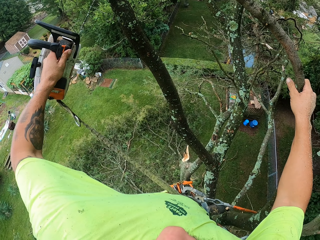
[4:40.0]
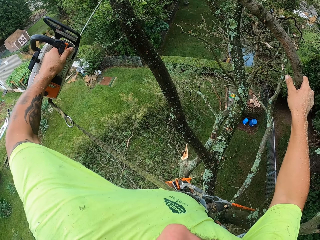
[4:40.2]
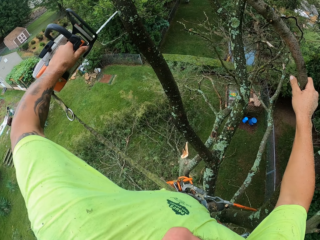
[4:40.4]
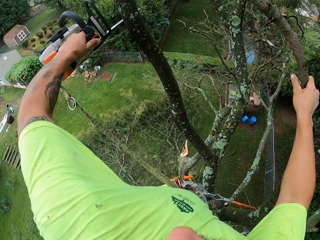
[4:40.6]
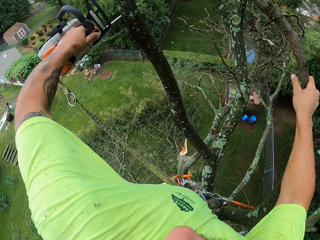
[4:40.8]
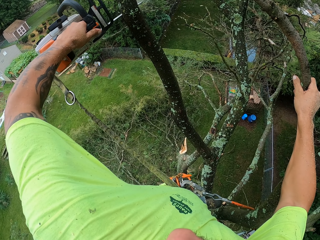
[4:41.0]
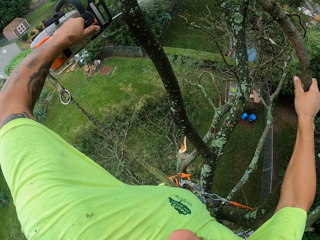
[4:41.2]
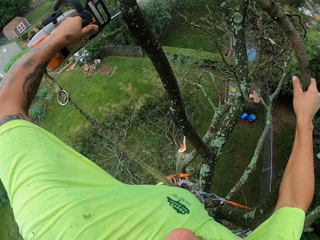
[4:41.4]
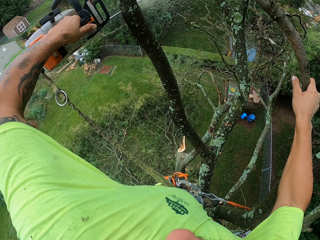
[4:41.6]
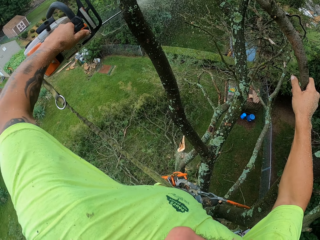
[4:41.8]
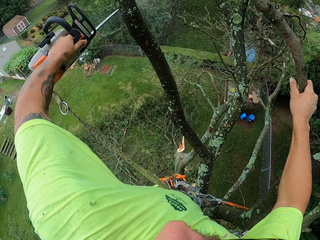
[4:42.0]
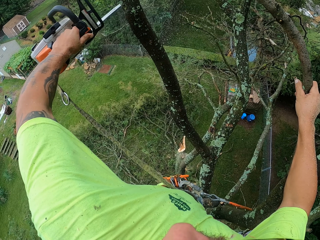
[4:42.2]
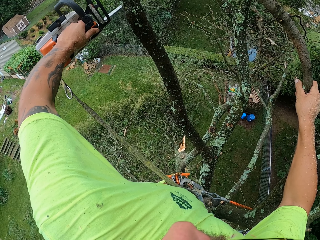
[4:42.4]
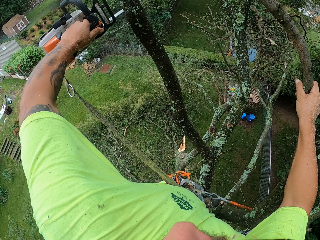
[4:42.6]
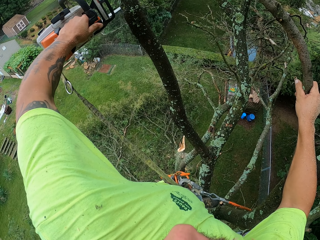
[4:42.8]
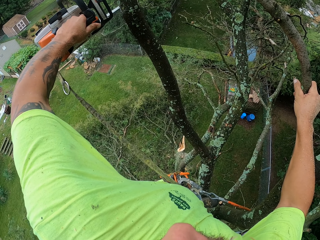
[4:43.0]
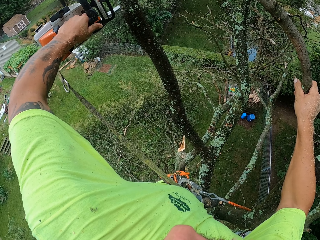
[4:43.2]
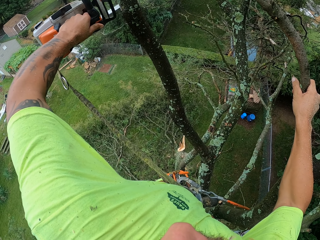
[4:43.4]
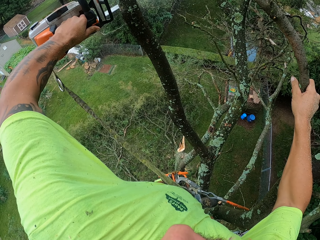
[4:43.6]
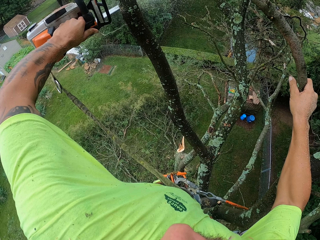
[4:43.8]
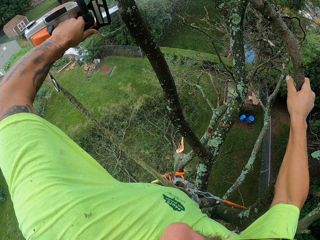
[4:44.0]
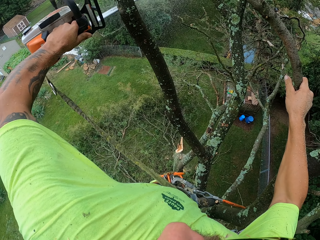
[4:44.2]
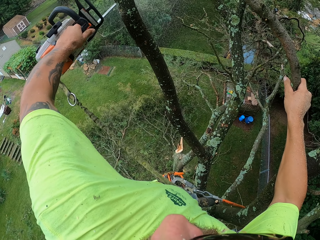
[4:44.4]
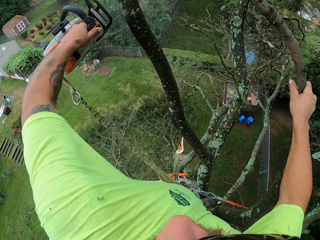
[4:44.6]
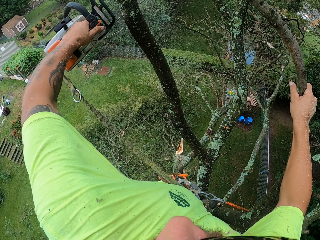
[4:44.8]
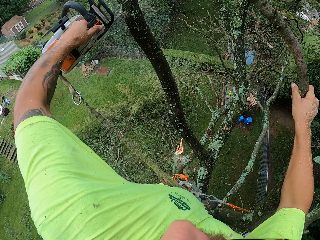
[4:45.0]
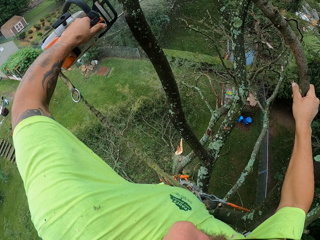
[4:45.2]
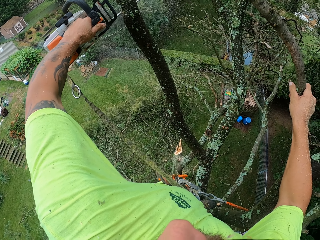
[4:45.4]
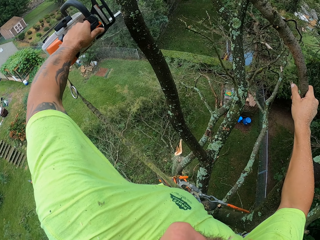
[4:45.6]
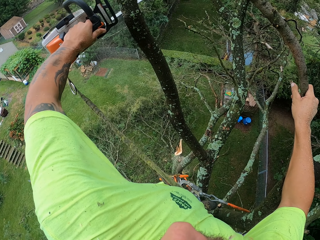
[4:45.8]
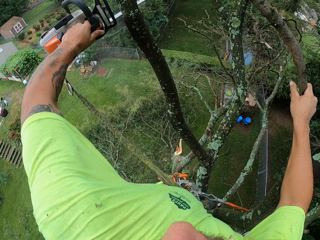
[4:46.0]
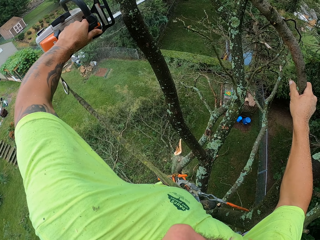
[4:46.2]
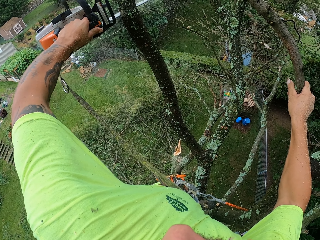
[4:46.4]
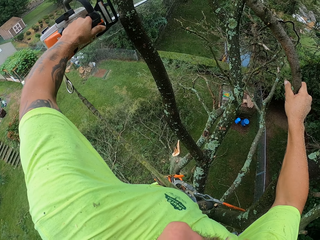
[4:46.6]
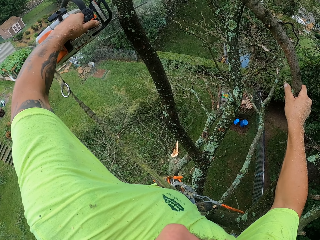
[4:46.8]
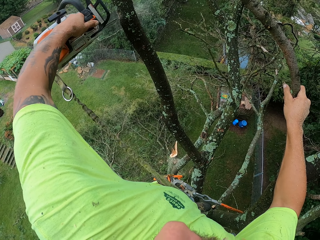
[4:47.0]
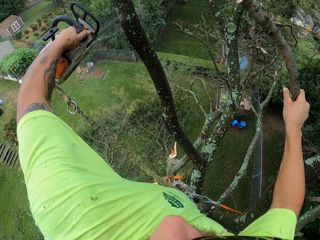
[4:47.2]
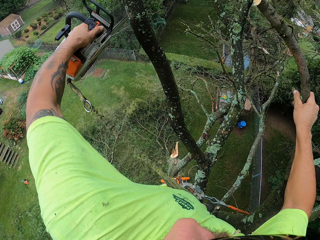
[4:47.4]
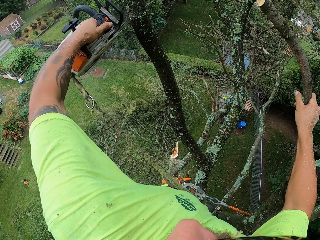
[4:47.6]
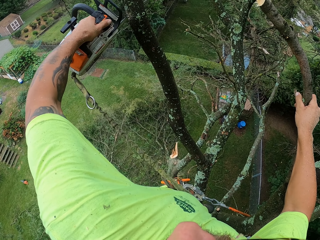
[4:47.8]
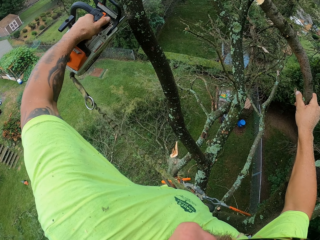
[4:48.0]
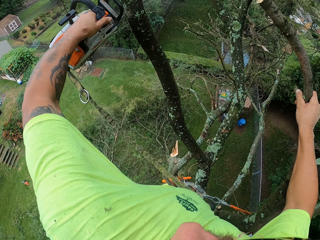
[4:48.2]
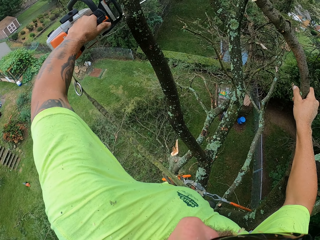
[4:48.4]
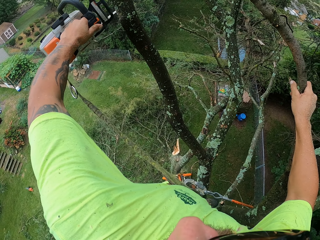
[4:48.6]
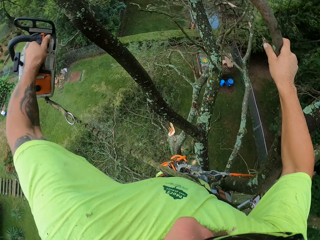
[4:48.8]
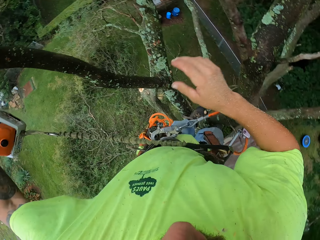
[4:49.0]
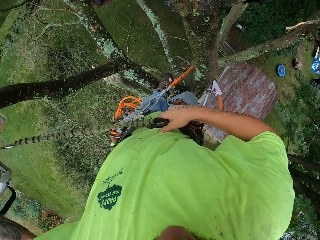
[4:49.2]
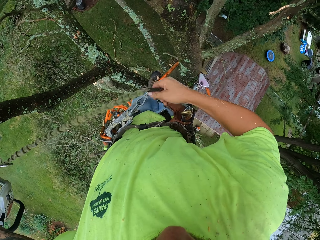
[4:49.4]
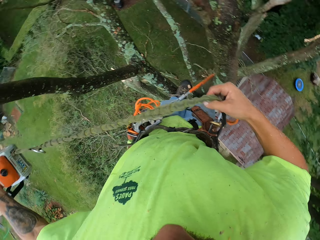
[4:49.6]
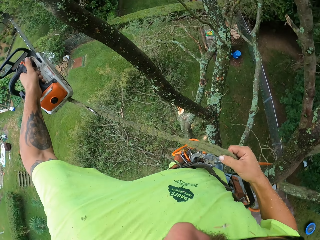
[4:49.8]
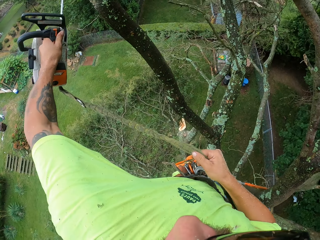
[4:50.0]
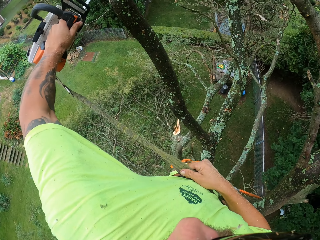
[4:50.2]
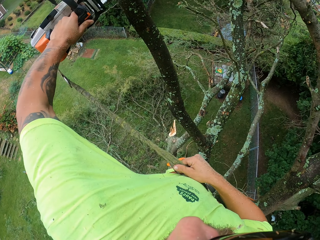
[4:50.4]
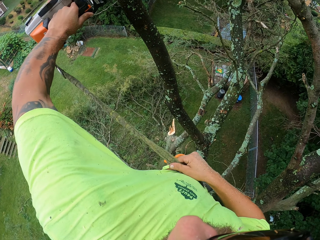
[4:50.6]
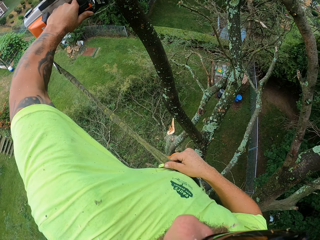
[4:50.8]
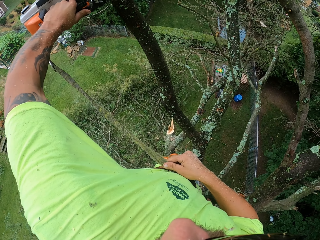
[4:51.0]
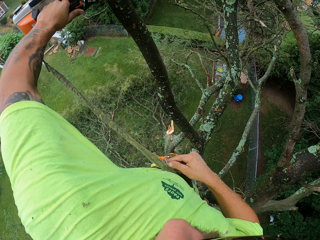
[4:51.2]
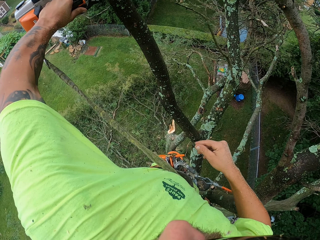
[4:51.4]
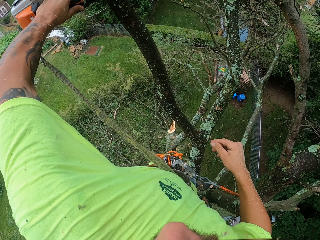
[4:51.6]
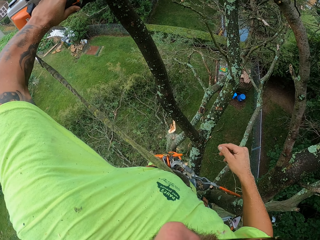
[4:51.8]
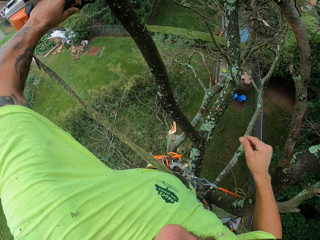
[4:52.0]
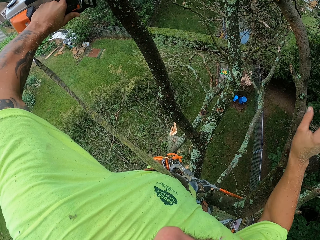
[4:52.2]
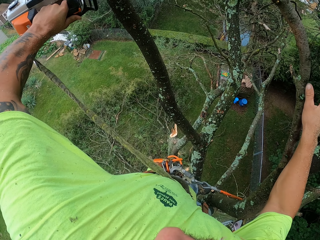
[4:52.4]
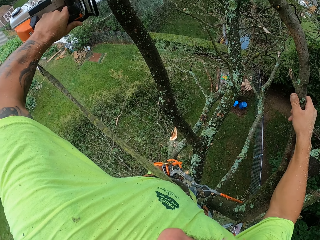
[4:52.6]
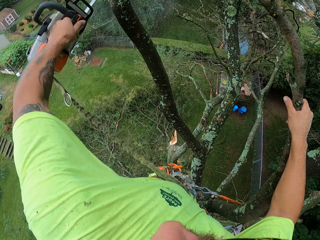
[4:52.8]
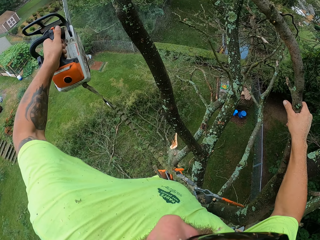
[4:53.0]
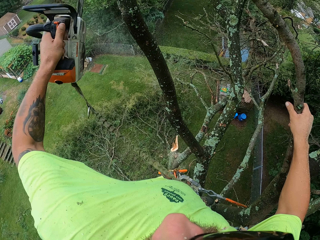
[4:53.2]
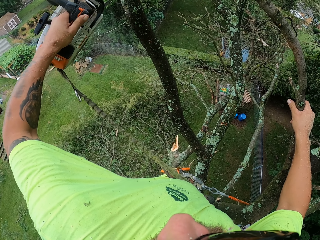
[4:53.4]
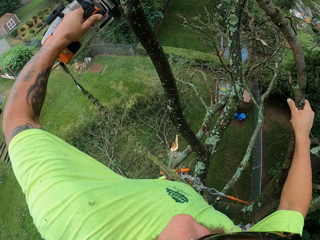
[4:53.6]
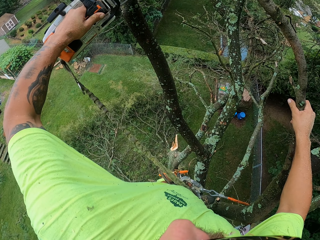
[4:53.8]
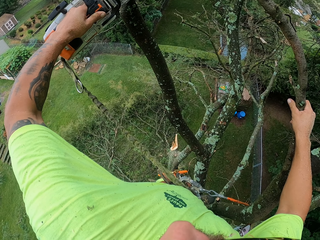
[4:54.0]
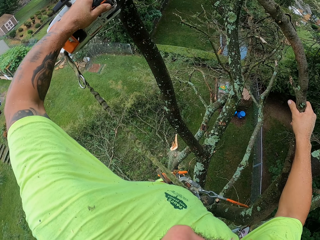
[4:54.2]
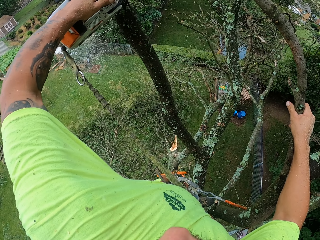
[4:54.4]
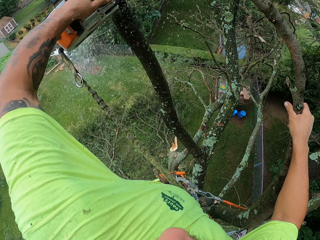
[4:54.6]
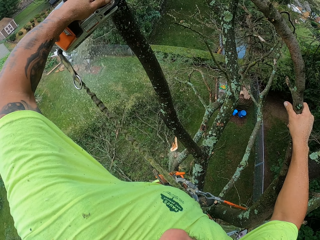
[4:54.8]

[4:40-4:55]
The camera wearer cuts a branch from the tree with the chainsaw in his left hand. He adjusts the green rope with his right hand. He pulls the rope. He cuts off the branch from the tree with the chainsaw in his left hand. He grabs a tree branch with his right hand.

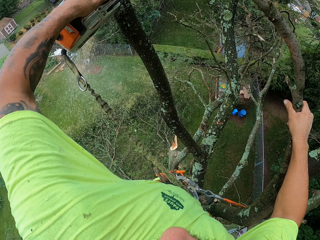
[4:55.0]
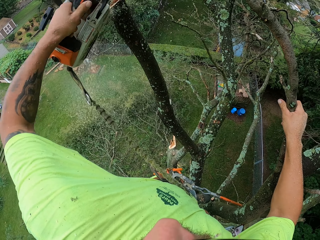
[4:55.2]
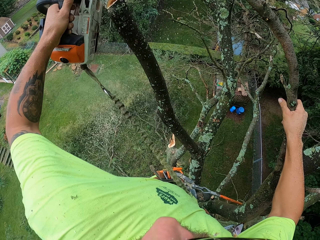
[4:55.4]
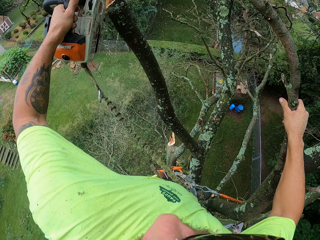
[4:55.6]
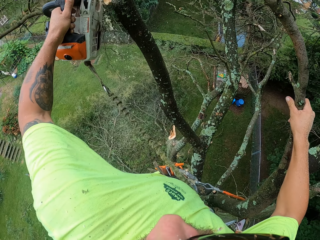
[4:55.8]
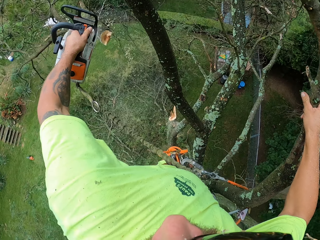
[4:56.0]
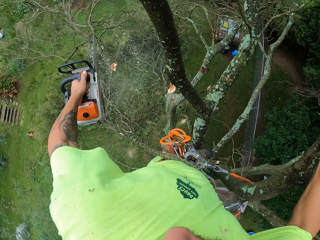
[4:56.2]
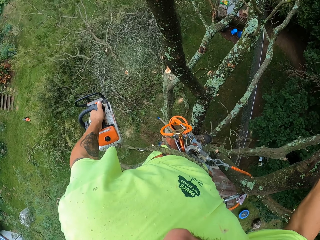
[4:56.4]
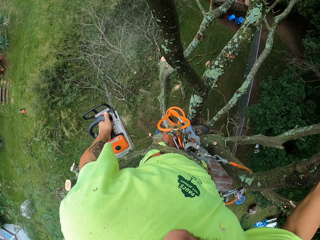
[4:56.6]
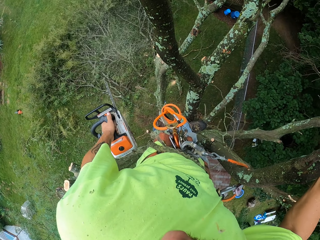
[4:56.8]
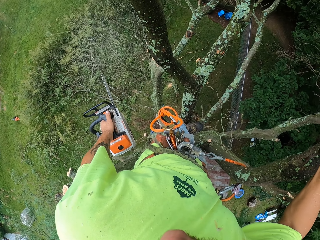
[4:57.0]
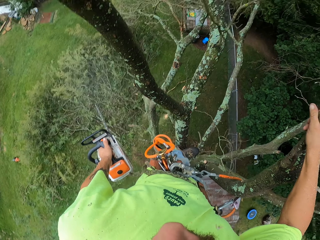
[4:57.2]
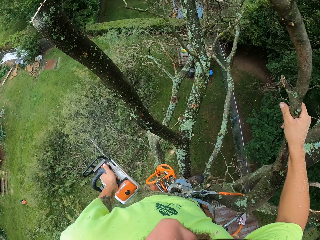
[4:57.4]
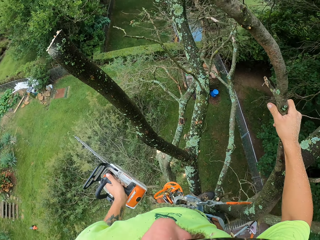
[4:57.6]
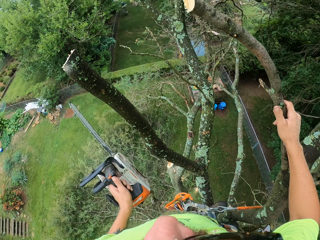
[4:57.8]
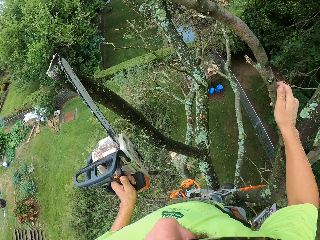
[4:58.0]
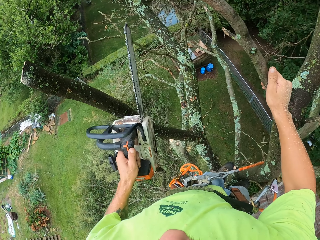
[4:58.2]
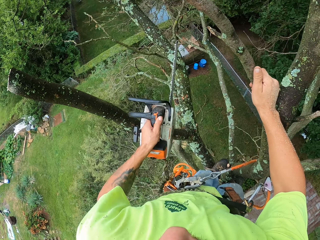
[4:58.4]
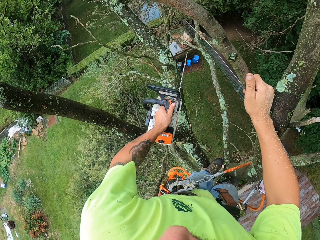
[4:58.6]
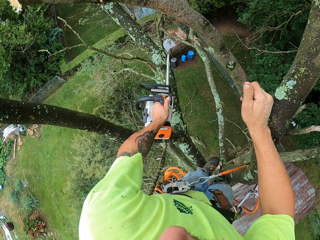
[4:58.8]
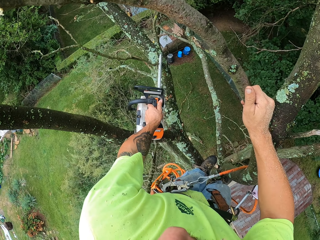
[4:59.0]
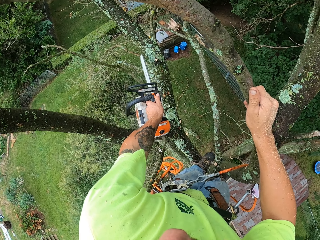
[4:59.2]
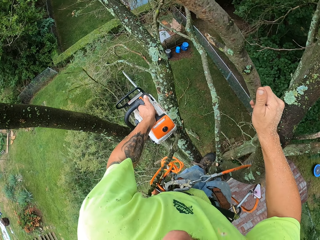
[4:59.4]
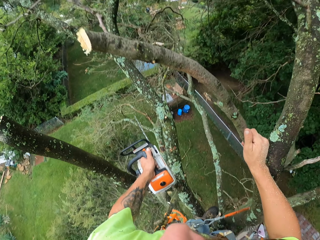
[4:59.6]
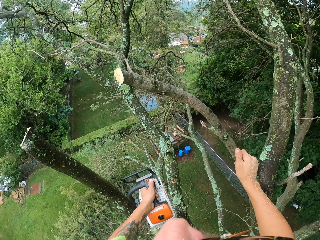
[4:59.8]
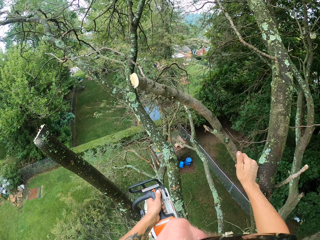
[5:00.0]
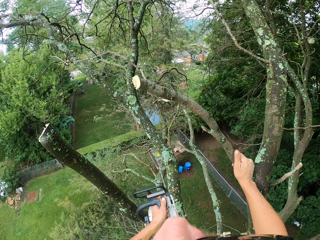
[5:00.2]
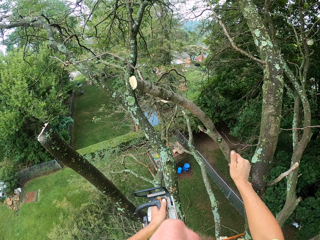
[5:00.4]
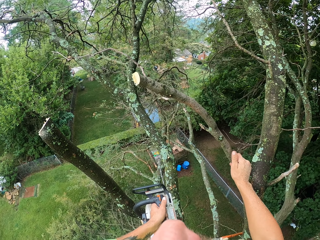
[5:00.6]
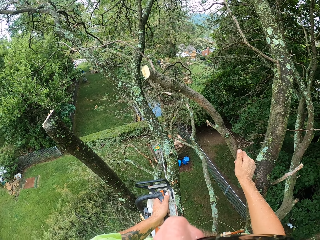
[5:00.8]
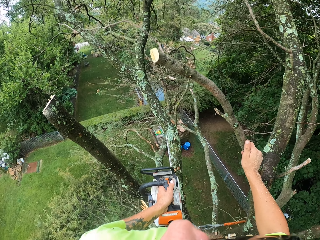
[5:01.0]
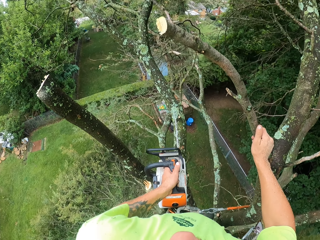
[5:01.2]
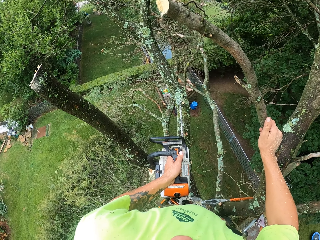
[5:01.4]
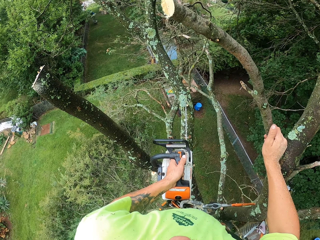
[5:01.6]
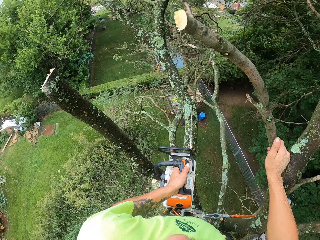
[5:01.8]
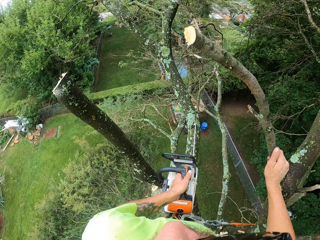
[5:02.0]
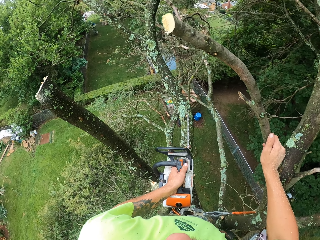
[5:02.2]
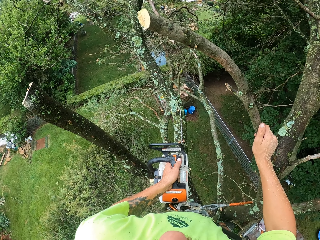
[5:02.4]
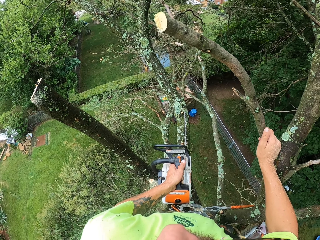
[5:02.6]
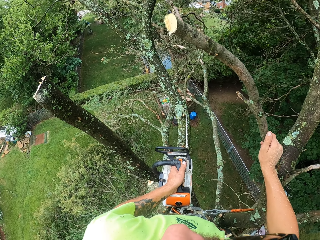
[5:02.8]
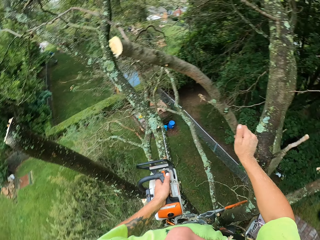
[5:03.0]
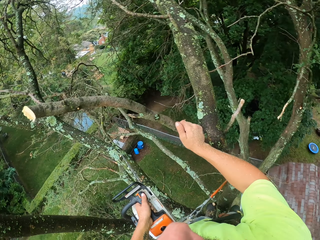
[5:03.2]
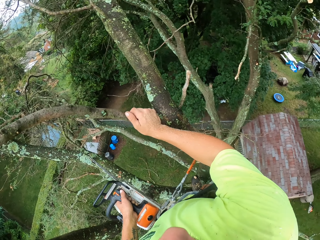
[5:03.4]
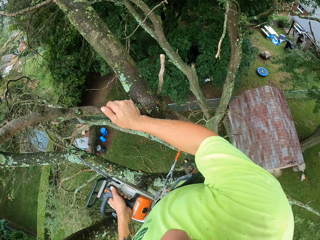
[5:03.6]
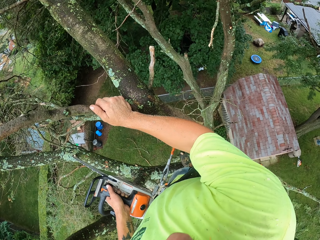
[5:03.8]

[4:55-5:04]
The camera wearer cuts a branch from the tree with the chainsaw in his left hand.
